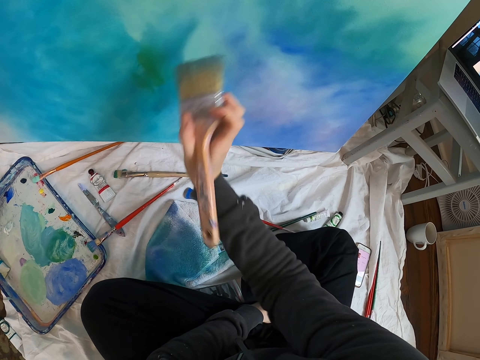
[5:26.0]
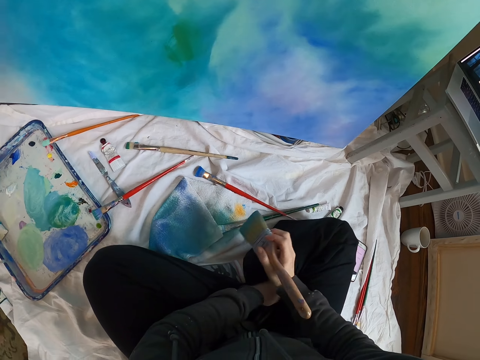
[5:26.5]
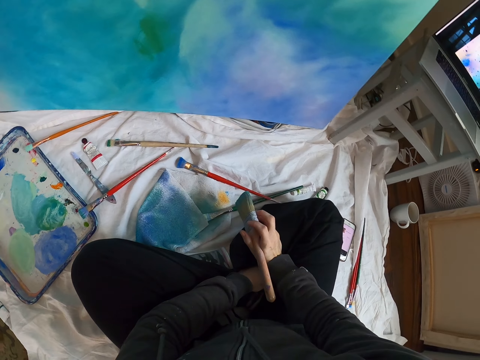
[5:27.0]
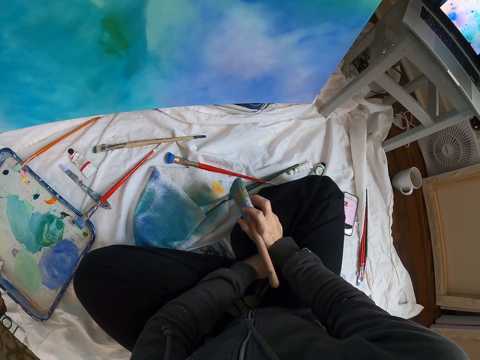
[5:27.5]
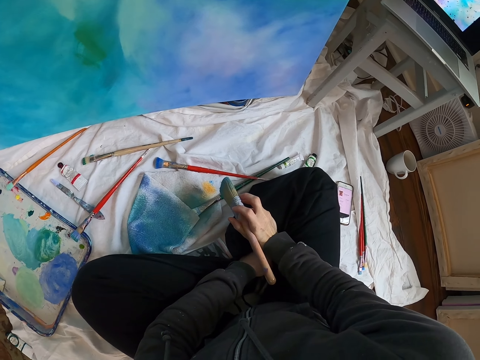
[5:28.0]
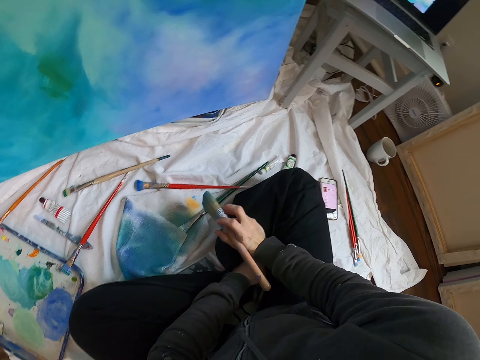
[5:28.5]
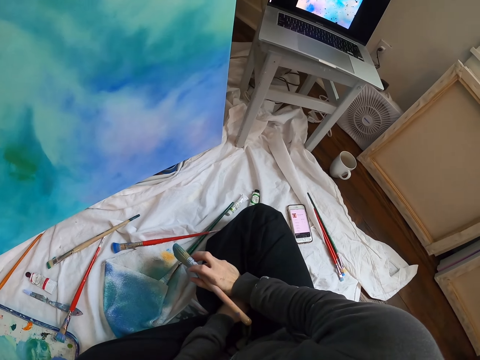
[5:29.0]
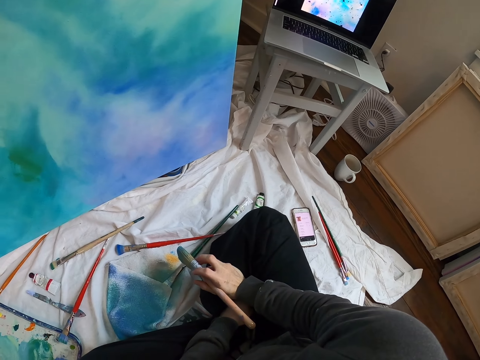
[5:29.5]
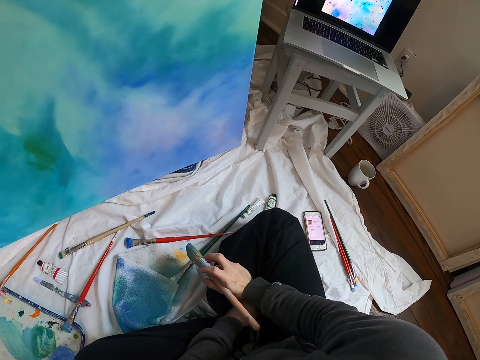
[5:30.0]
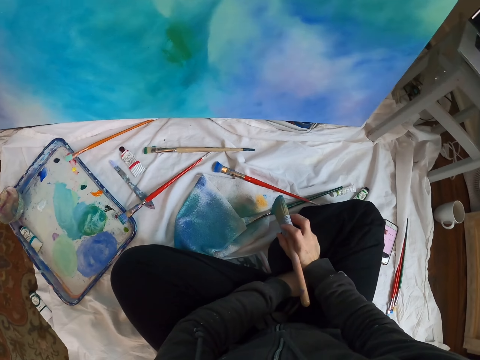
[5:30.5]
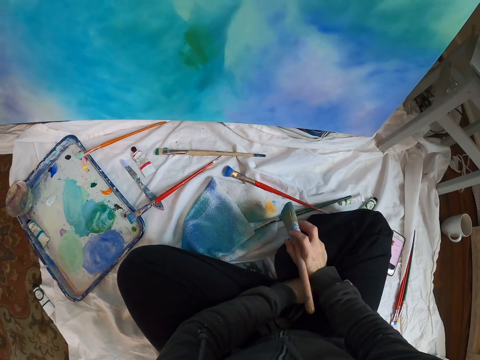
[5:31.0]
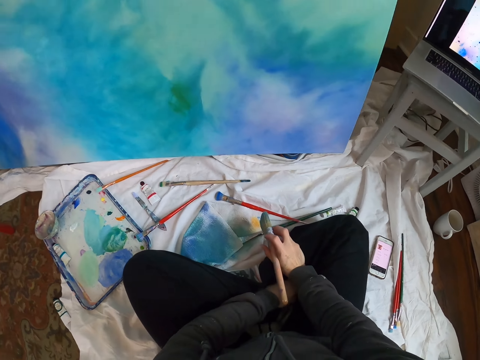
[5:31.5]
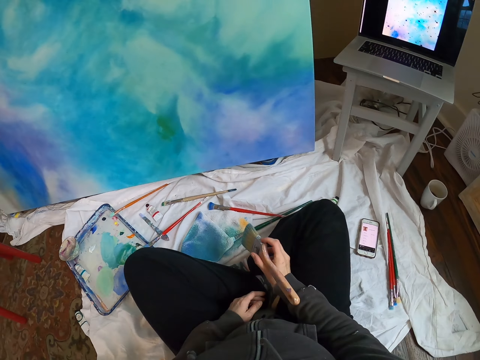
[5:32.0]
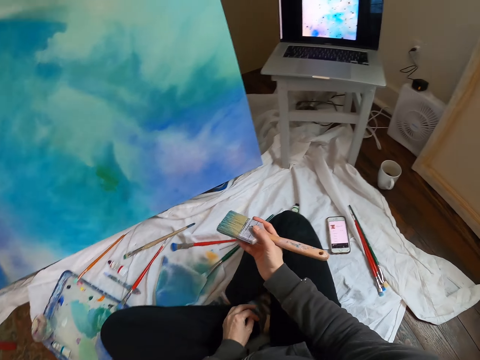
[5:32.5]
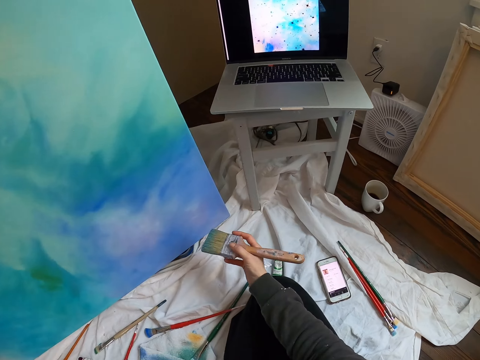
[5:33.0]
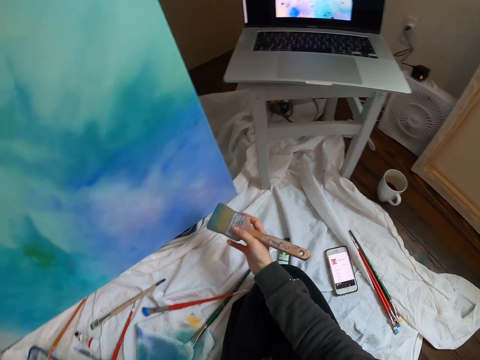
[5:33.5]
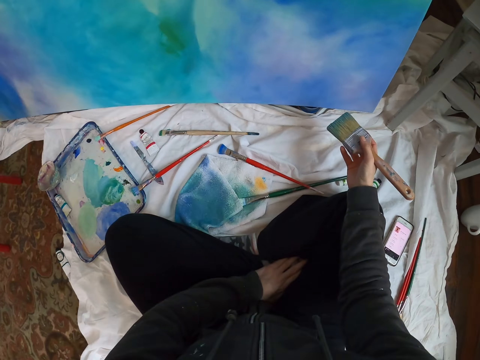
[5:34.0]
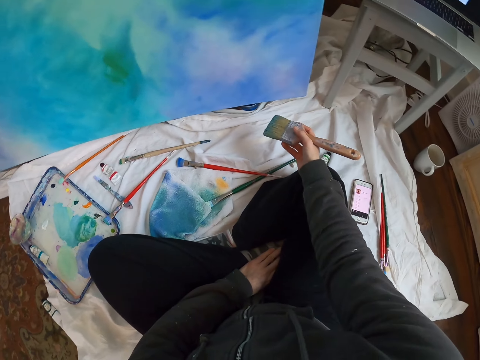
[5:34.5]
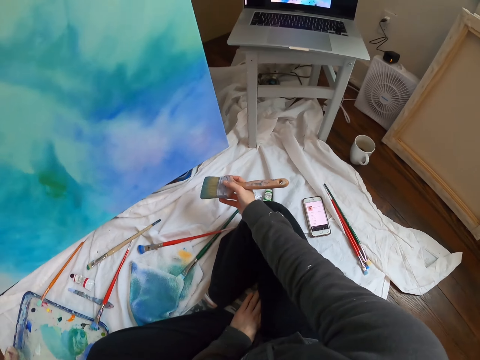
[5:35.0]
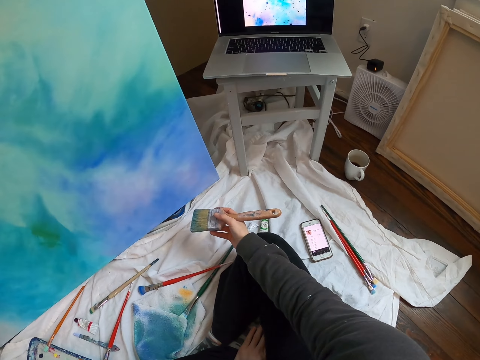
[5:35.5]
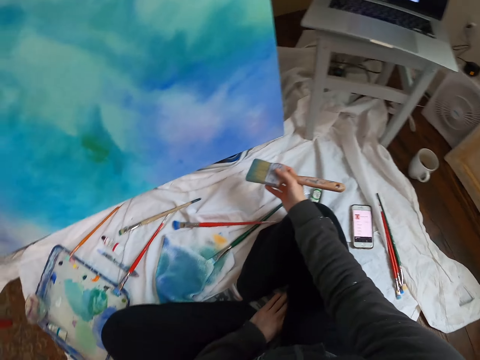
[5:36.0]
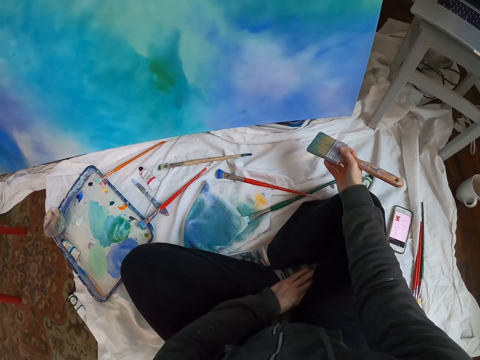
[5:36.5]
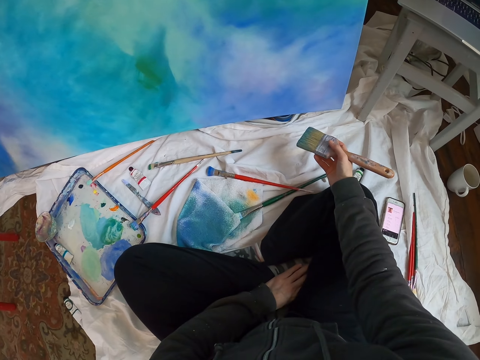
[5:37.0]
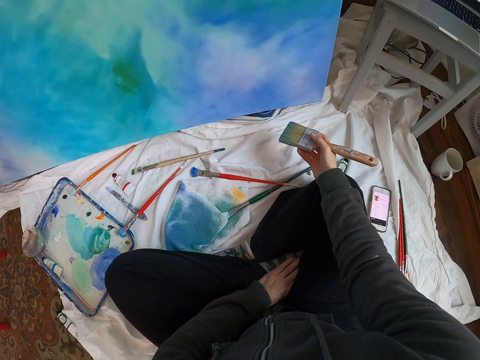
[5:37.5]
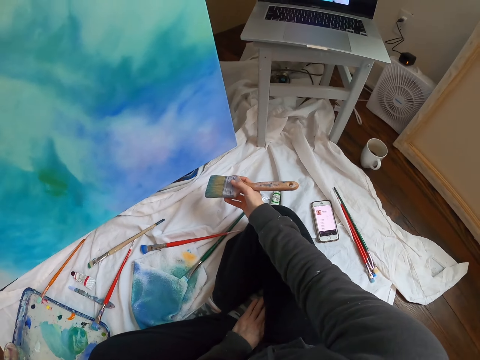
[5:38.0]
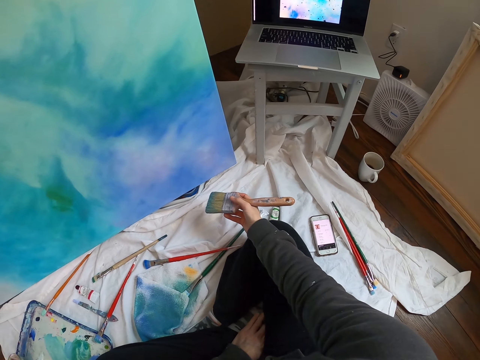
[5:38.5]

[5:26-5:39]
The camera wearer moves the right hand. They look at the laptop. They lift the paintbrush. They look at the board. They look at the laptop. They look at the board.

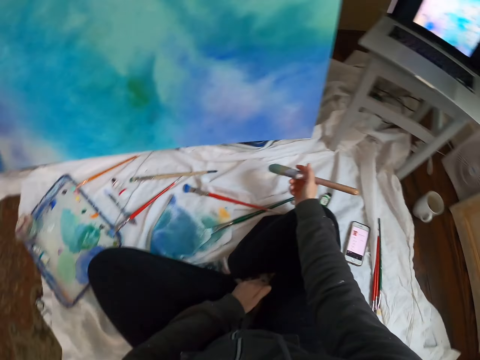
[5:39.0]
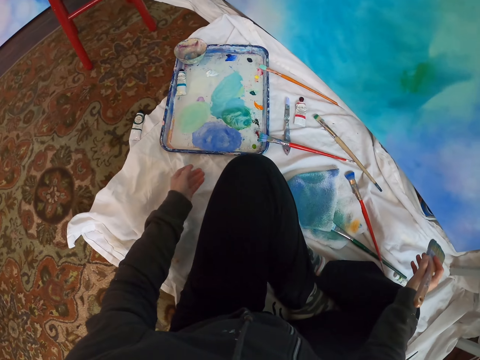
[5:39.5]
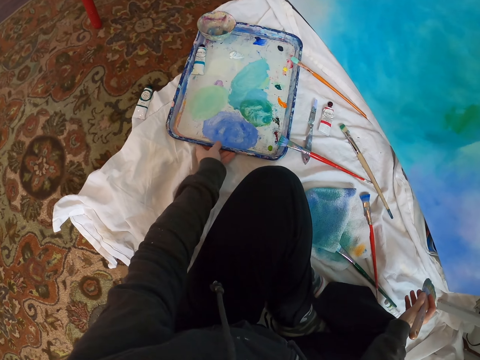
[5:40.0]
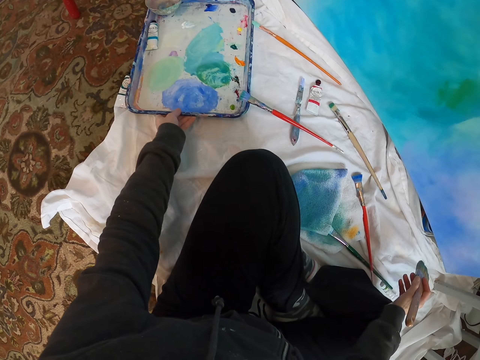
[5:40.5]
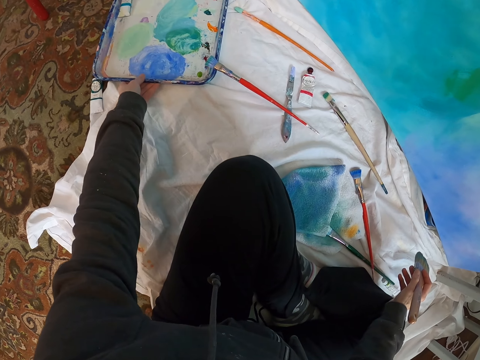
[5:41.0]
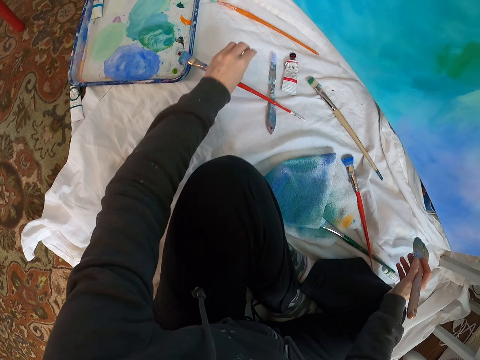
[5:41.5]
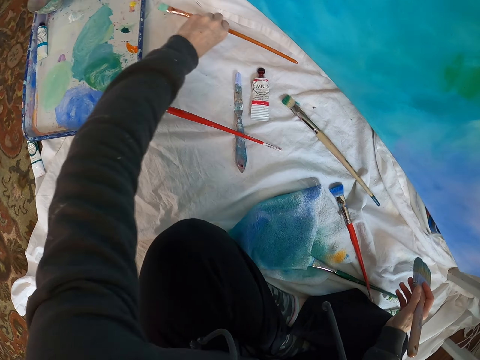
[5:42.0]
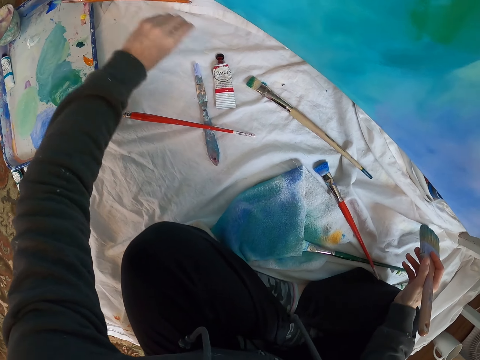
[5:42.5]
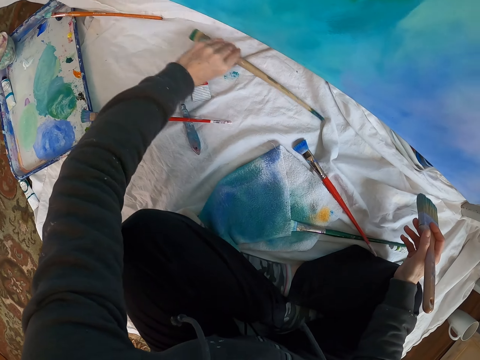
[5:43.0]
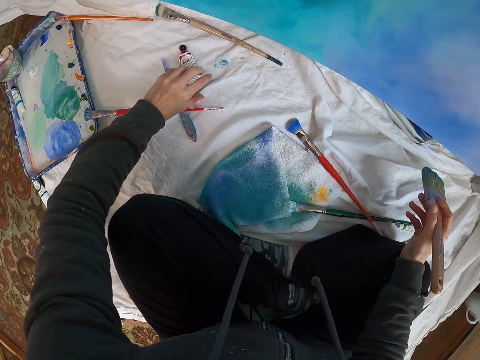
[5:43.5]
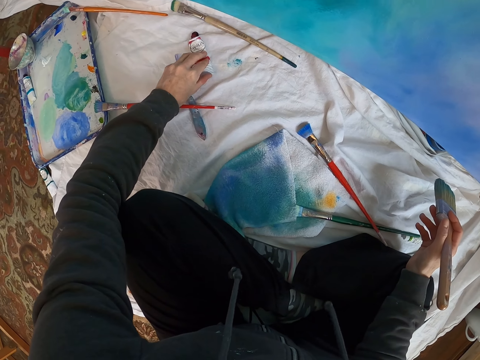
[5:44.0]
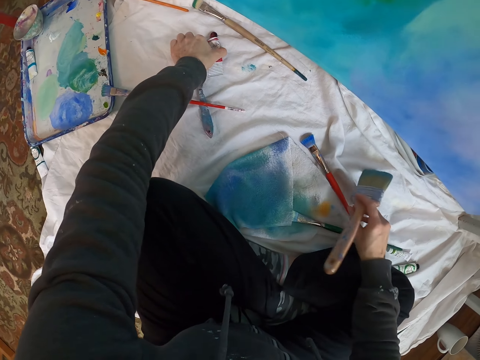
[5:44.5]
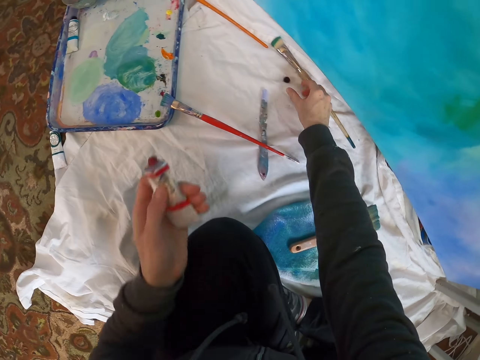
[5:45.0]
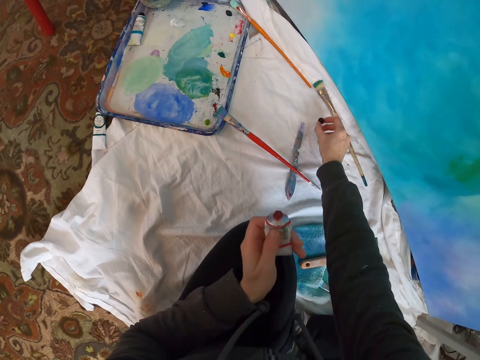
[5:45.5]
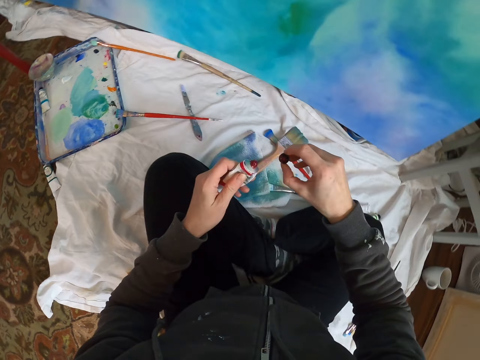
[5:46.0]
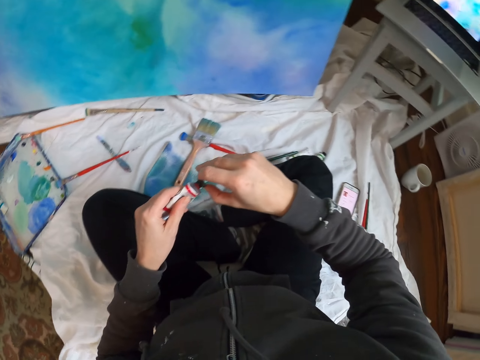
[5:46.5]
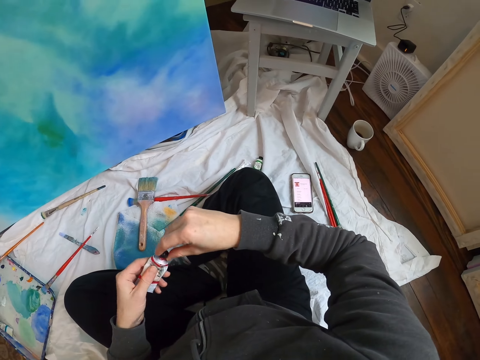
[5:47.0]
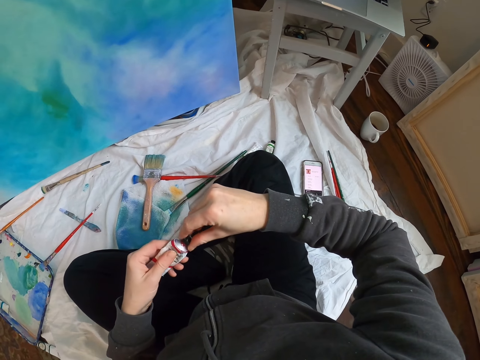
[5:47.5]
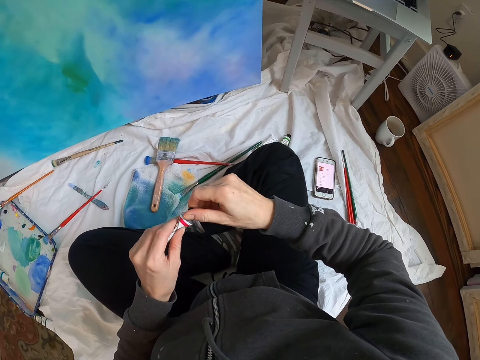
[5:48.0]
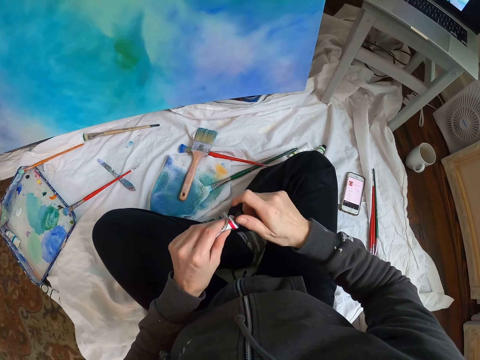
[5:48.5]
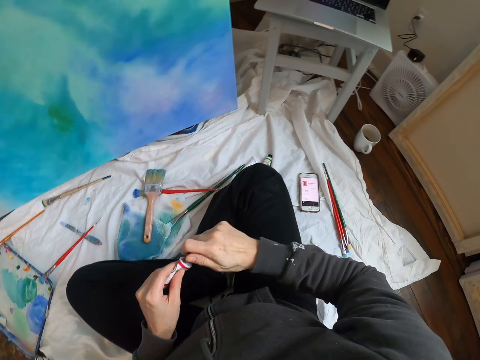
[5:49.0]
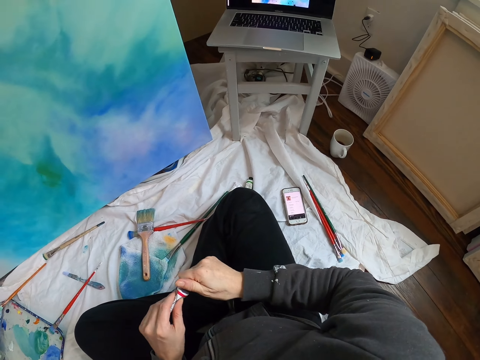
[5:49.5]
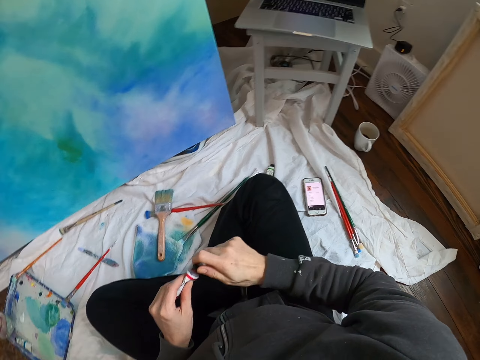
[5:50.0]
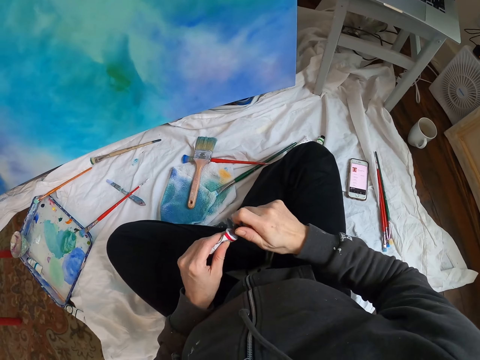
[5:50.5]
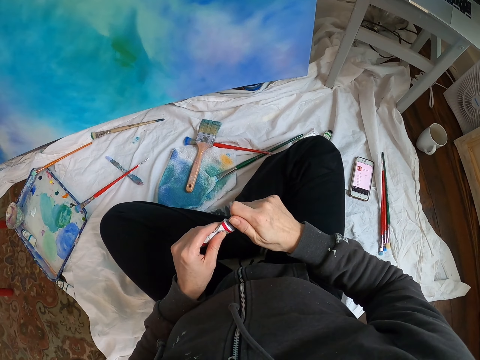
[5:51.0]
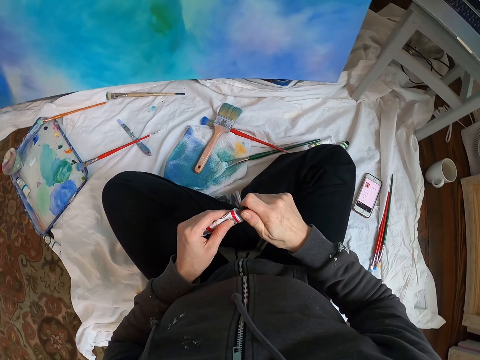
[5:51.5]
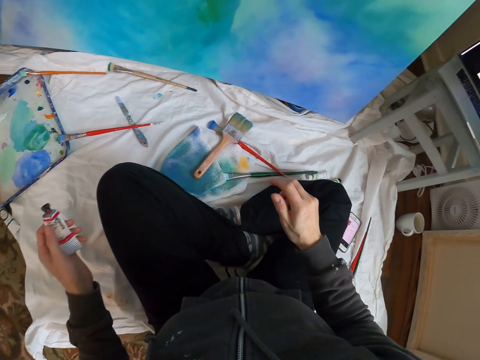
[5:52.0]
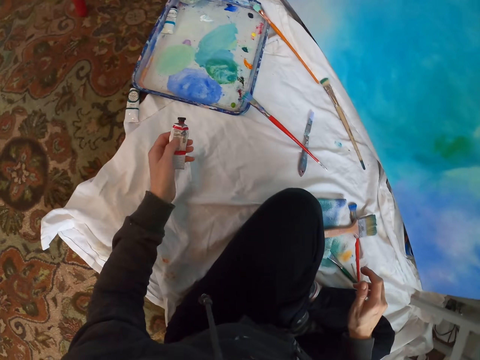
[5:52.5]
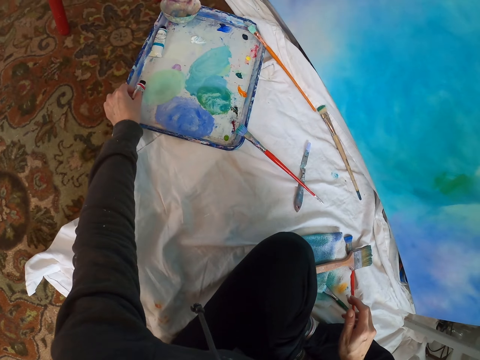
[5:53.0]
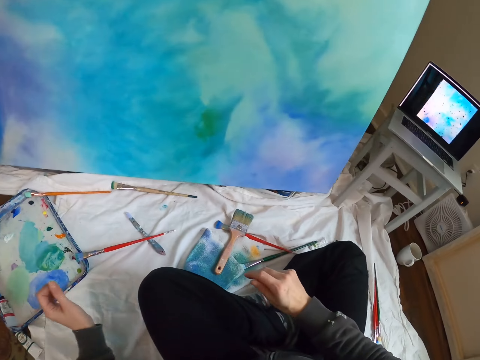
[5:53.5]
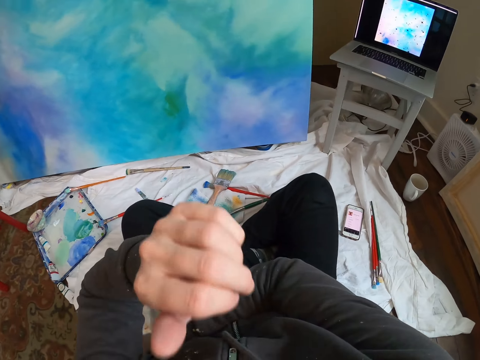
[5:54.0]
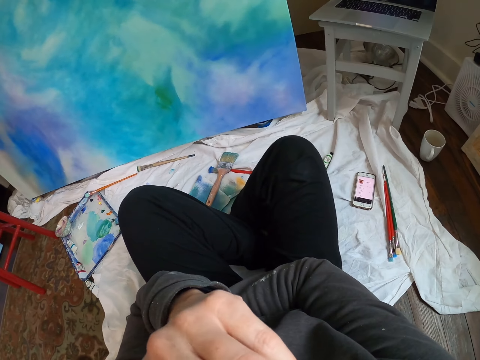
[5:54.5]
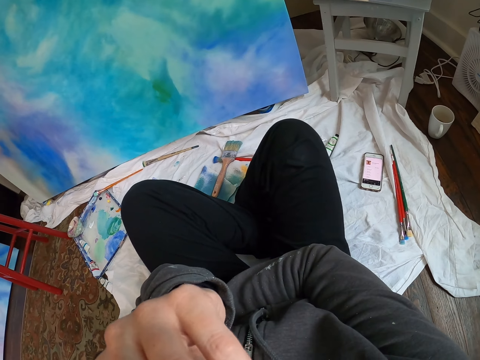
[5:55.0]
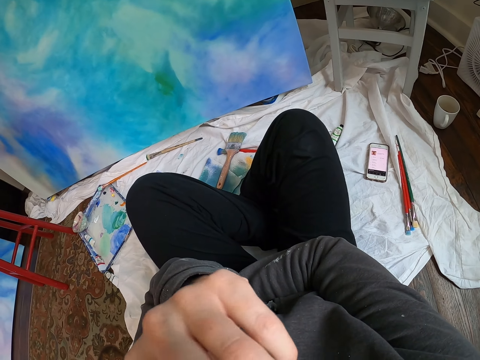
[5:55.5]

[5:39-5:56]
The camera wearer looks at the laptop. They move the left hand. They move the color dish. They pull the paint holder box. They pick up the pen brush. They move the dry brush. They drop the pen brush. They move the dry brush again. They lift the pen brush. They move the left hand. They pick up something. They hold the oil painting. They lift a lid. They close the oil painting lid. They move the left hand. They put the oil painting down. They move both hands. They look around.
